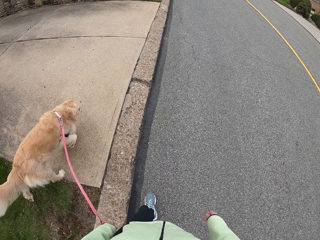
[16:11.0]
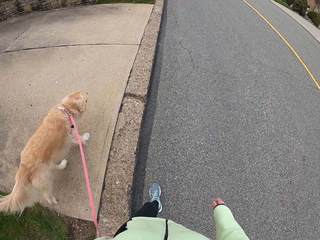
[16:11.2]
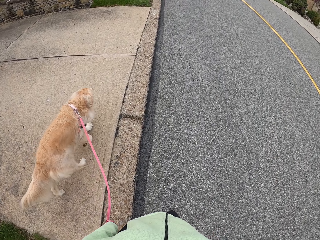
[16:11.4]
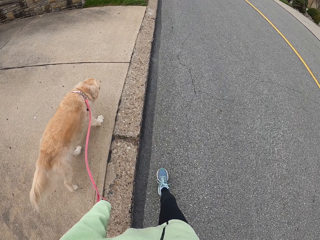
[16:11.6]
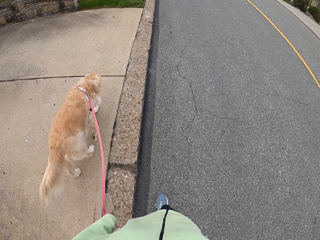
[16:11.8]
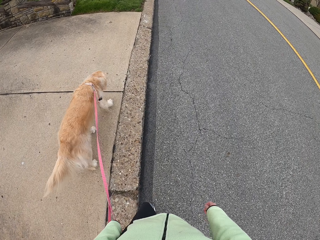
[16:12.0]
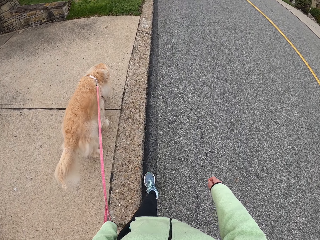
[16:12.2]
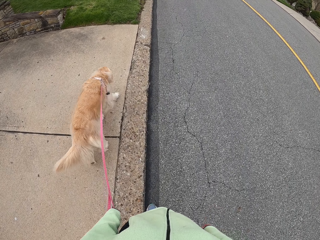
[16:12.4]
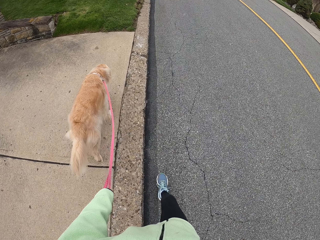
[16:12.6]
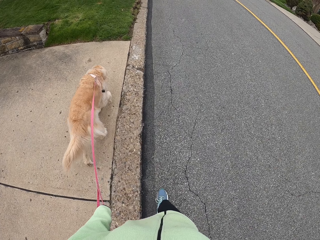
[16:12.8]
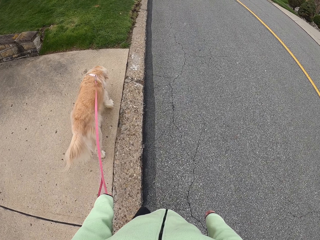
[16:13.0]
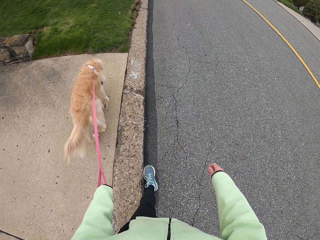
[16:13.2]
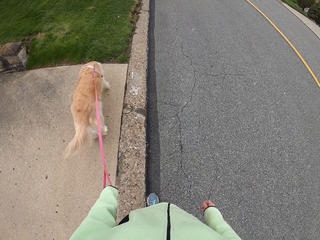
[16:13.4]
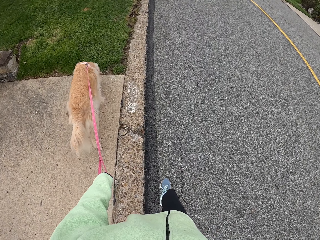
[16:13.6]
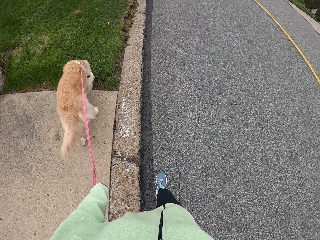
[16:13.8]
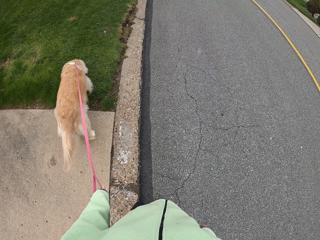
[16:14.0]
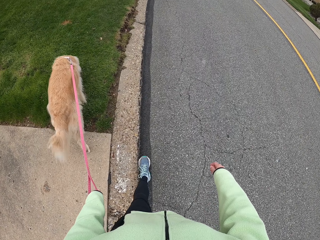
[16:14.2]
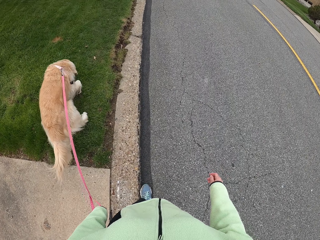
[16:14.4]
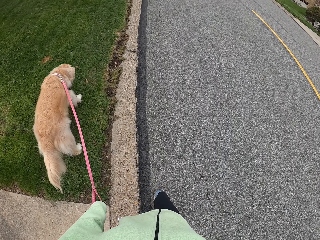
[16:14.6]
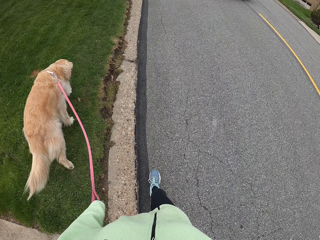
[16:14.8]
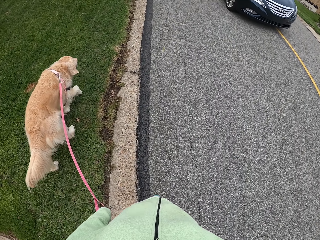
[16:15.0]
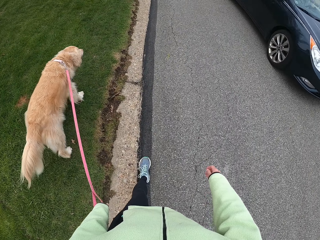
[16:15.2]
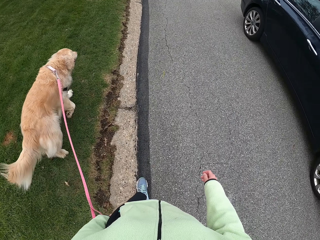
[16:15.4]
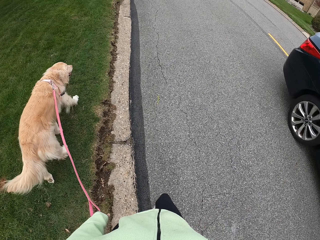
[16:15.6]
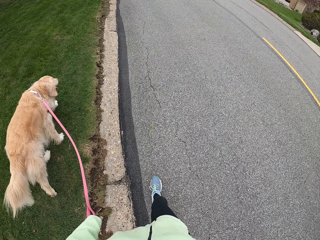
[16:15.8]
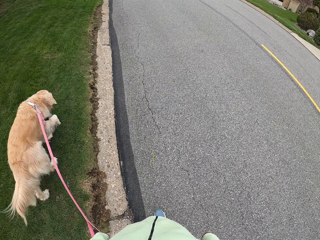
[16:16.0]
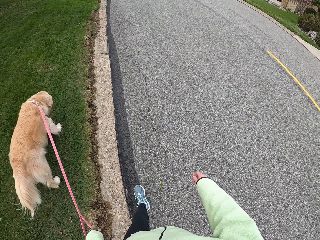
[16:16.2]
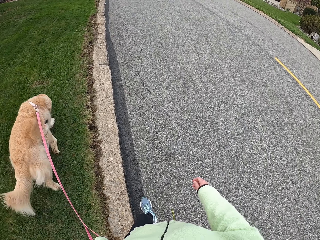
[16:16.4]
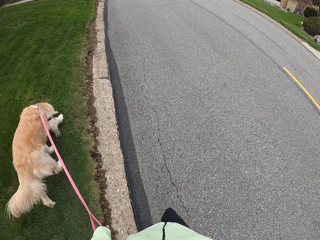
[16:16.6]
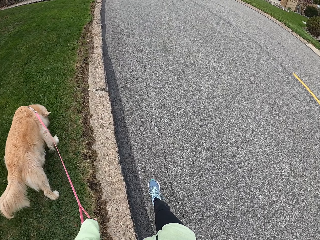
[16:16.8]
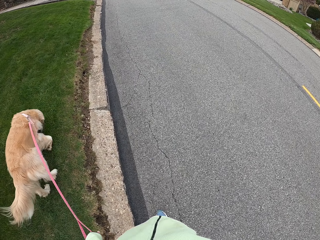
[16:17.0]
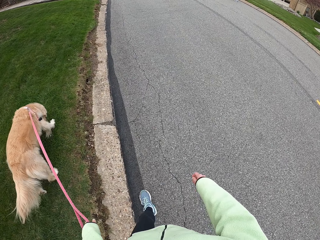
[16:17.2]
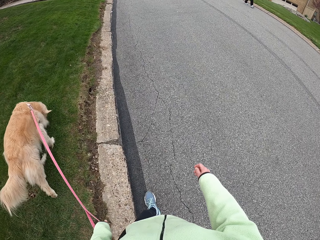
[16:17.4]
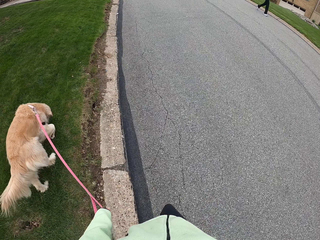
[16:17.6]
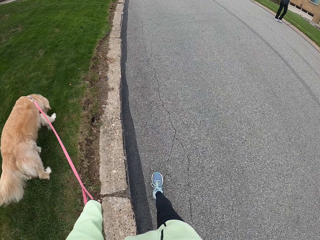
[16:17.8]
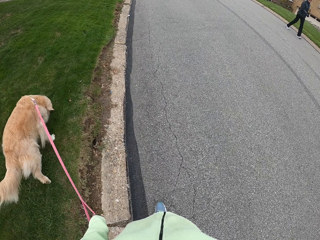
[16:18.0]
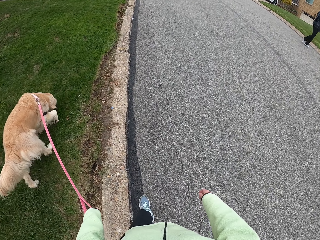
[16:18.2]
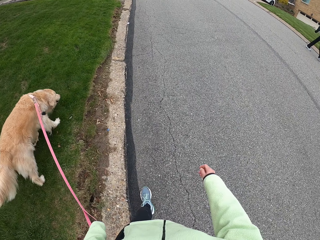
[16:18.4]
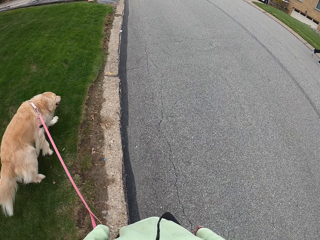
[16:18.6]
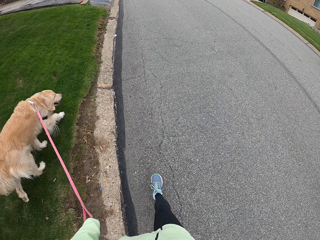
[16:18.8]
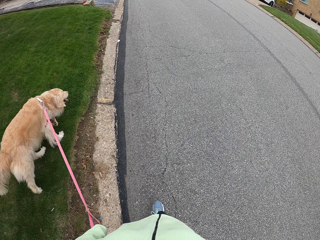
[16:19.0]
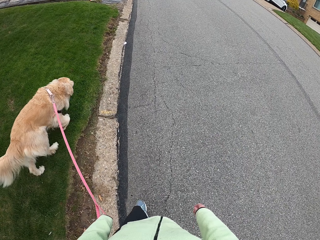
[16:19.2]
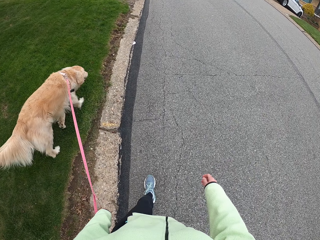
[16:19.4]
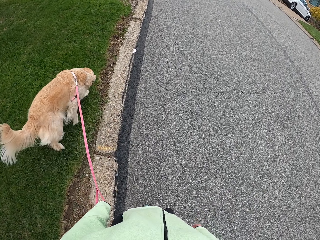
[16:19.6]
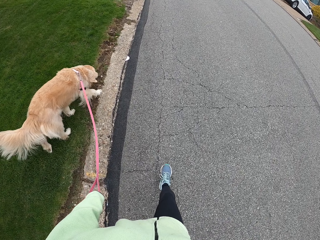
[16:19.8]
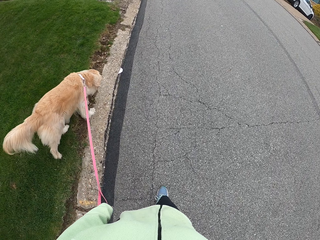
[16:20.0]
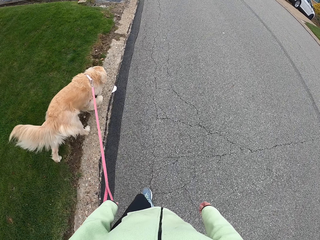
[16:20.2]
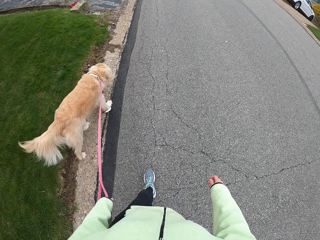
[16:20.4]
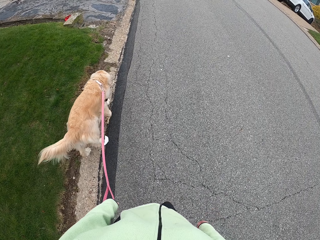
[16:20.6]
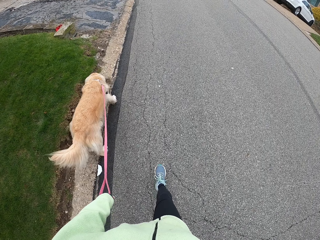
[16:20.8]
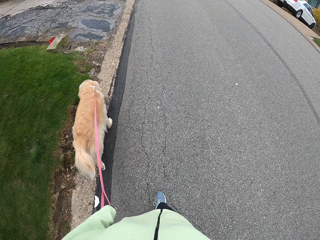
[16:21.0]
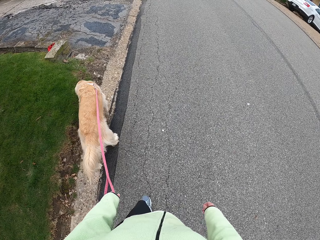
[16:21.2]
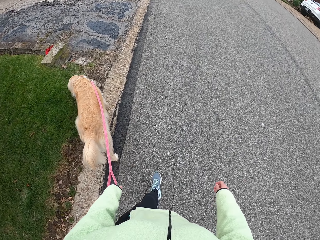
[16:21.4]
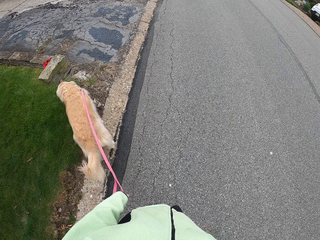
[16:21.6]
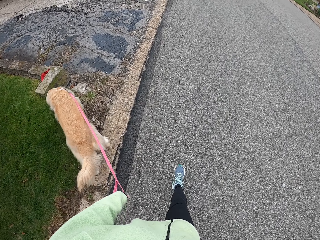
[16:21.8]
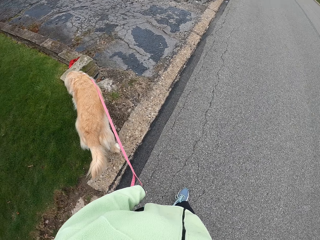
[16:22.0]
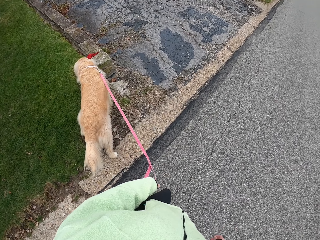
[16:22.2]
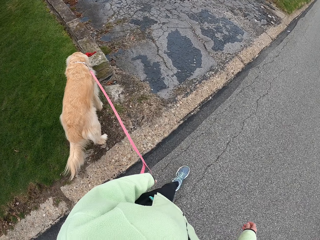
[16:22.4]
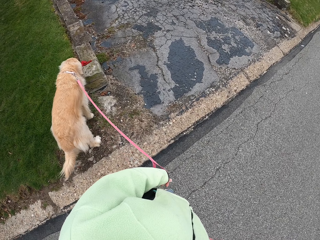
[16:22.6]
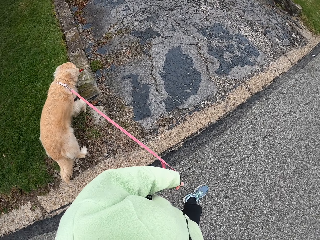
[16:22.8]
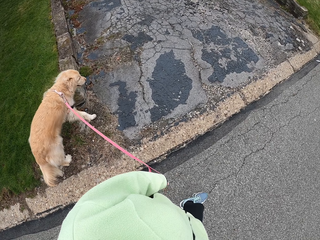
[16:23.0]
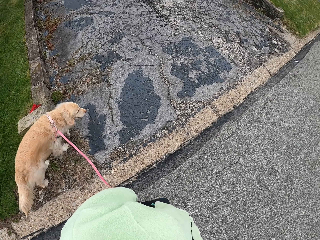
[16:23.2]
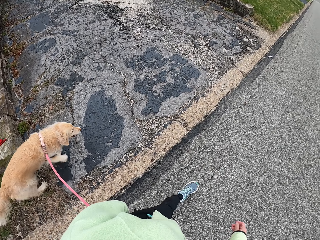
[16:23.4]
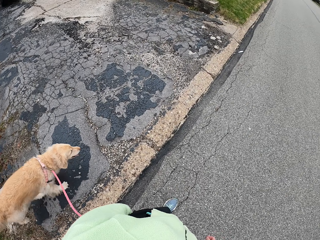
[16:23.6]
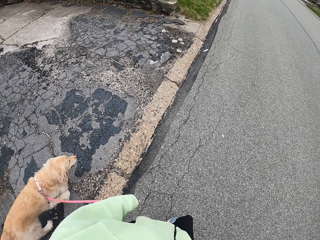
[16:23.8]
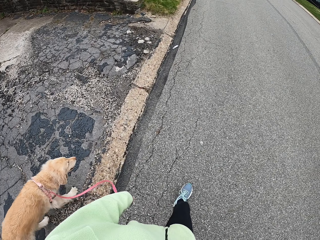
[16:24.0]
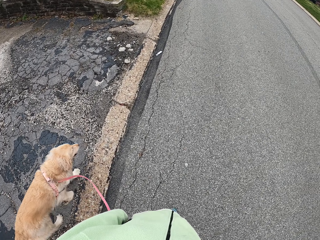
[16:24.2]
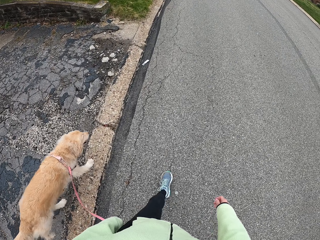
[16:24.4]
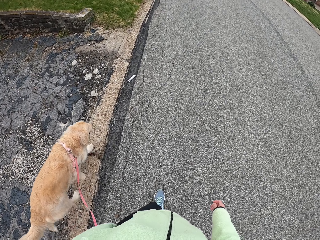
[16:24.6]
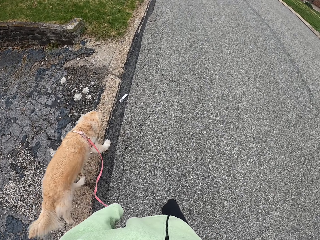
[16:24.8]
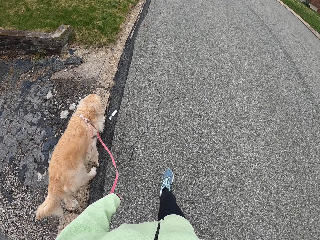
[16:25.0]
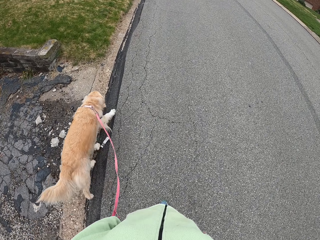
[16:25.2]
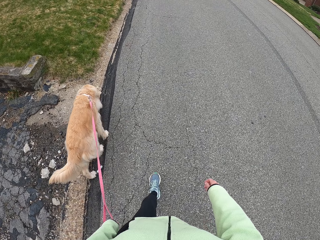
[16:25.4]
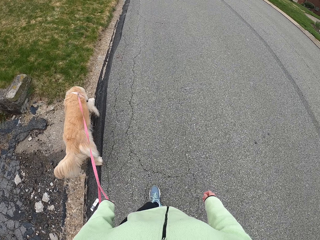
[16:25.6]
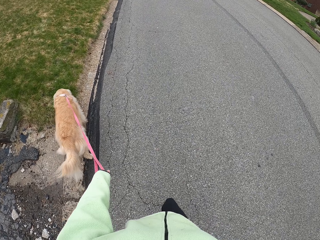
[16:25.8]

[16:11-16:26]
The camera wearer looks around. They look around again. They walk on a road holding a dog leash.

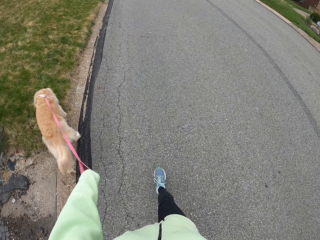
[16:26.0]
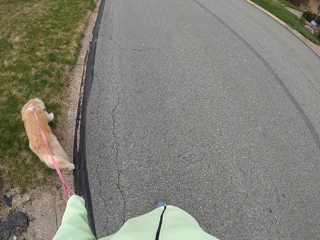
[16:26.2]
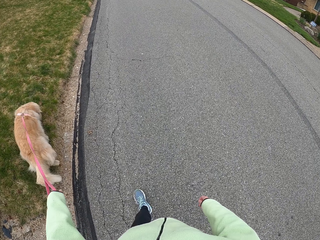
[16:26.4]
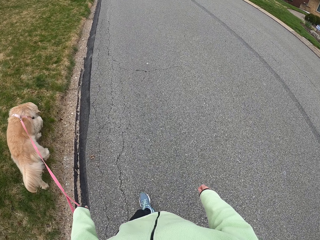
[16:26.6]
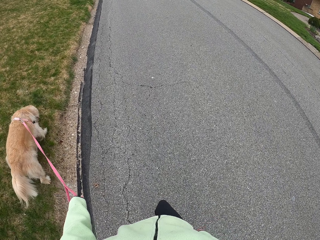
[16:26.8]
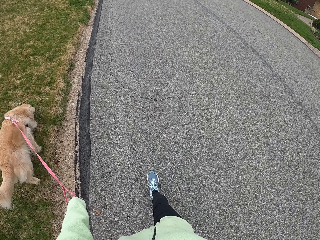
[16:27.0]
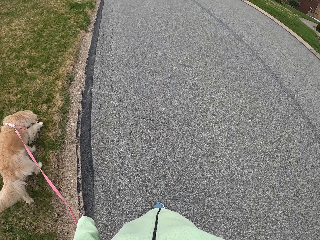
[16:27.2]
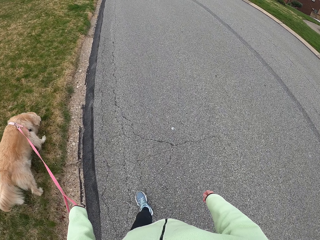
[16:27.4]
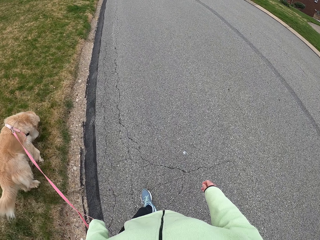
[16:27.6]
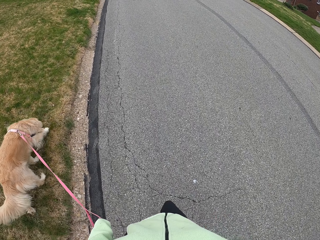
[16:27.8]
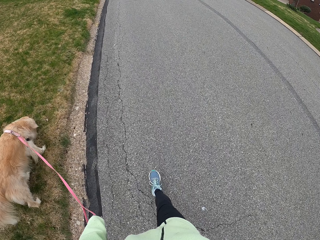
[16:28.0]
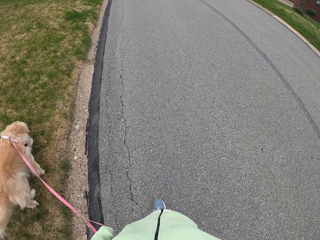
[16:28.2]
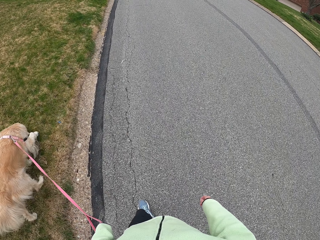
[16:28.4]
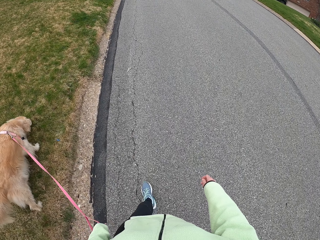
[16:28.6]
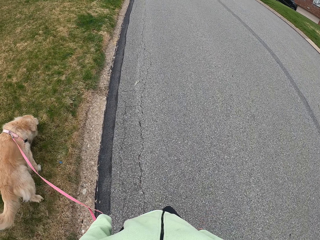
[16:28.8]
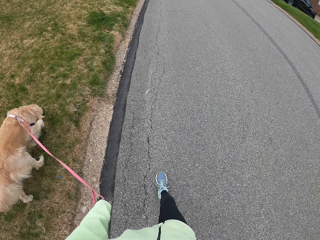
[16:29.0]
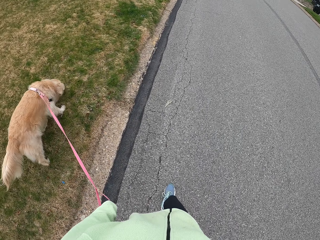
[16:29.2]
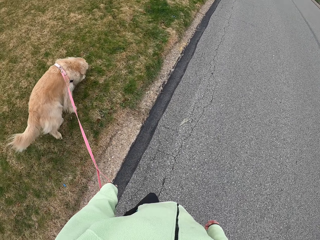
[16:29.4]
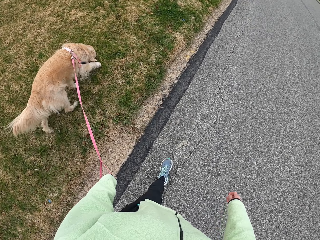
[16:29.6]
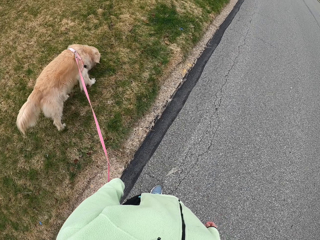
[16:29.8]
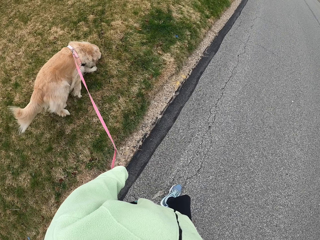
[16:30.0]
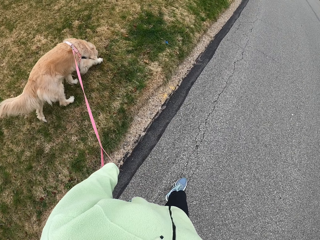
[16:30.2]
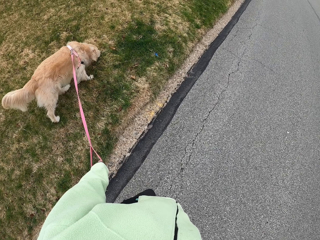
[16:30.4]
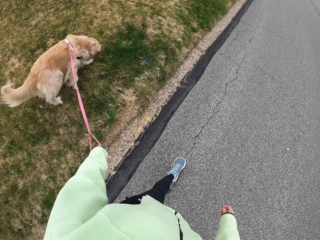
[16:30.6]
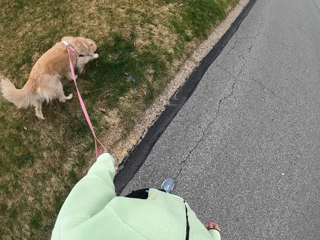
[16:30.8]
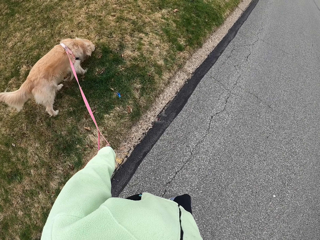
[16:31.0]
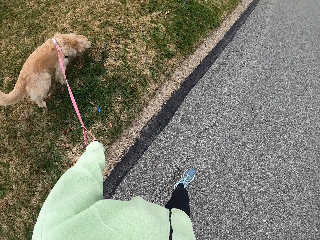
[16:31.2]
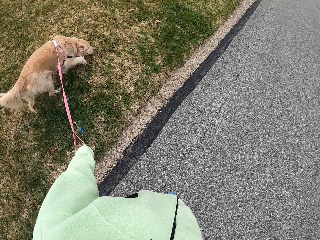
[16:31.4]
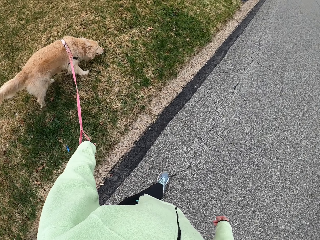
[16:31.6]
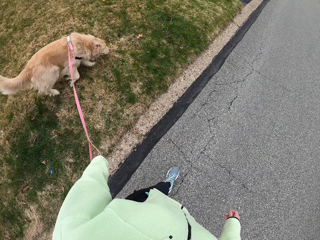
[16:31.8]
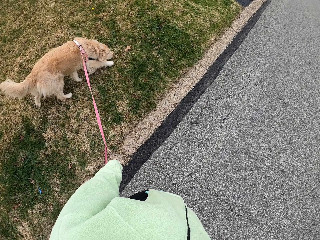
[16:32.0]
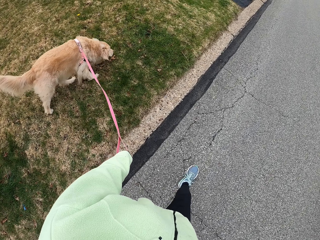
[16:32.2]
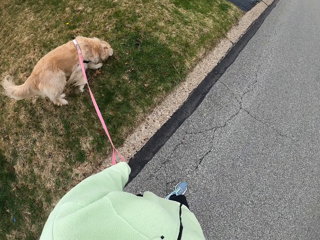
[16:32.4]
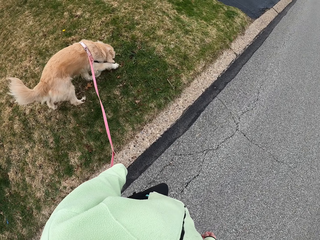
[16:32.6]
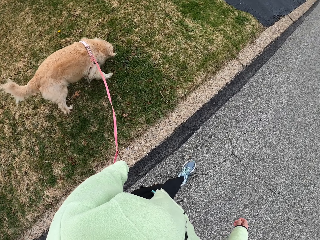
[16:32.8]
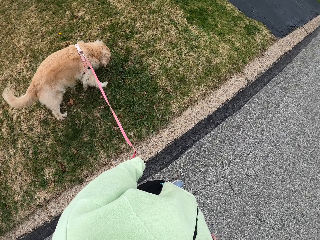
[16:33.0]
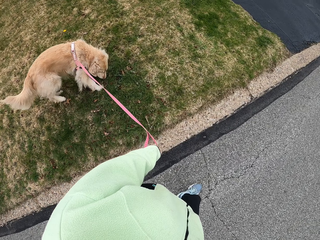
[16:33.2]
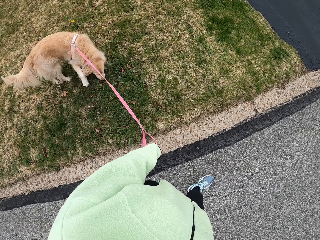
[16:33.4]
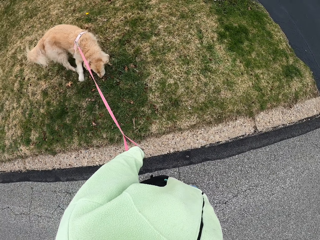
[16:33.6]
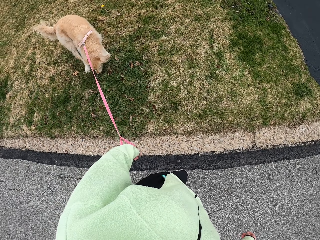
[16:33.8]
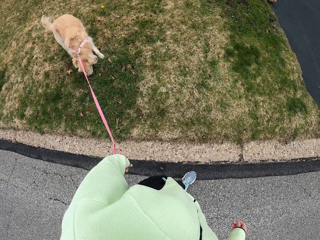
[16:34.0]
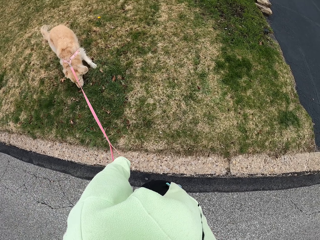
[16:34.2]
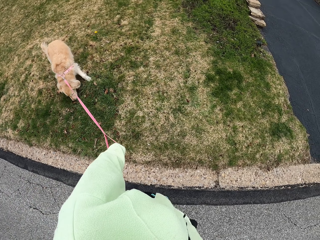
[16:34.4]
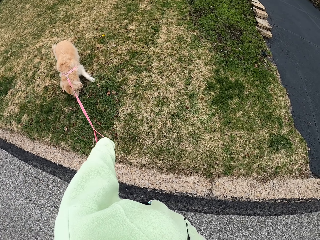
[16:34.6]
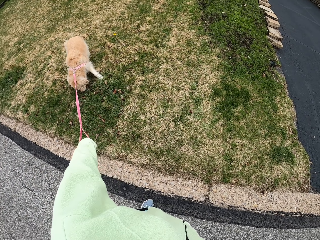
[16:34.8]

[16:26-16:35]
The camera wearer looks around.
